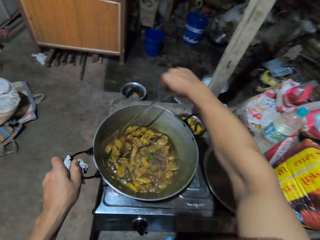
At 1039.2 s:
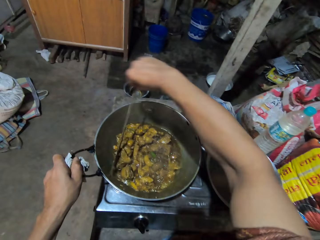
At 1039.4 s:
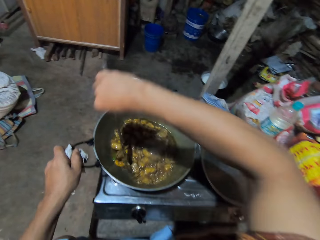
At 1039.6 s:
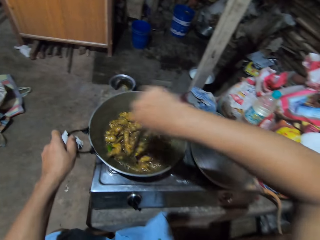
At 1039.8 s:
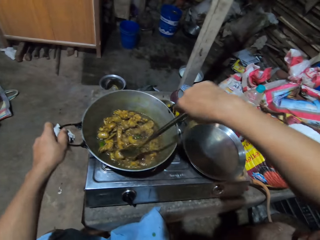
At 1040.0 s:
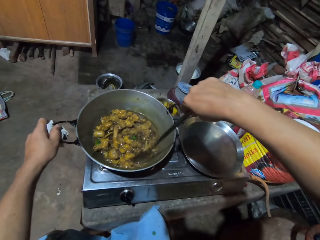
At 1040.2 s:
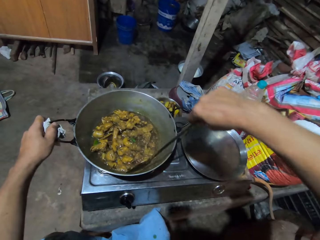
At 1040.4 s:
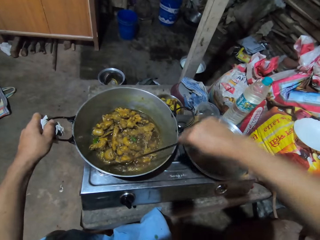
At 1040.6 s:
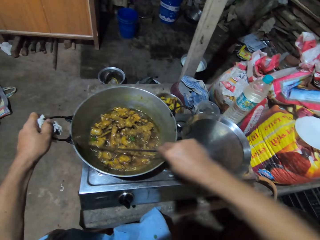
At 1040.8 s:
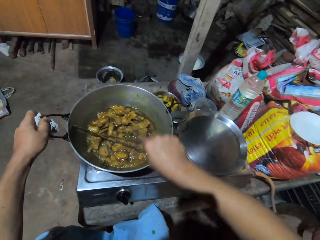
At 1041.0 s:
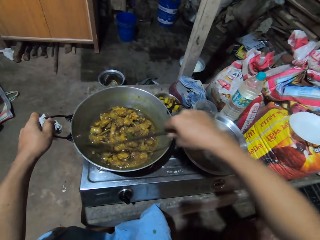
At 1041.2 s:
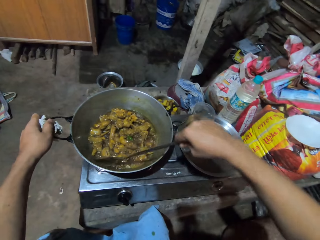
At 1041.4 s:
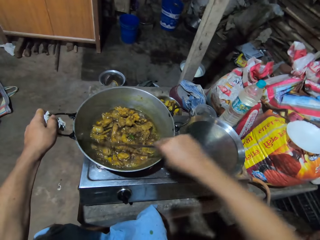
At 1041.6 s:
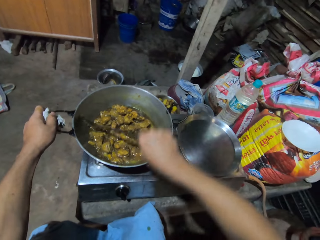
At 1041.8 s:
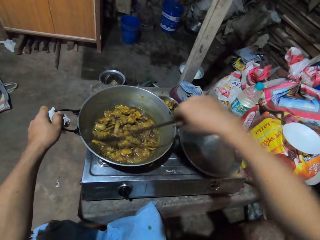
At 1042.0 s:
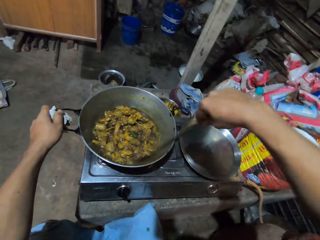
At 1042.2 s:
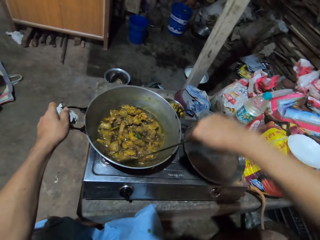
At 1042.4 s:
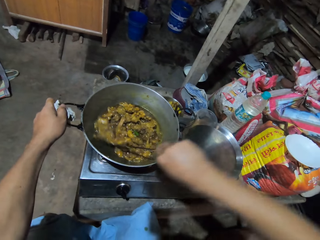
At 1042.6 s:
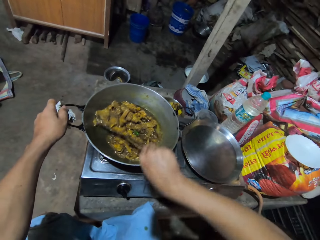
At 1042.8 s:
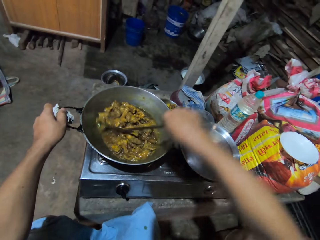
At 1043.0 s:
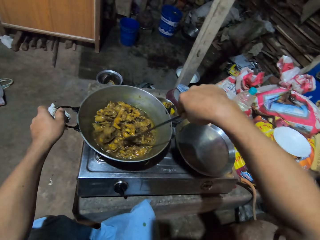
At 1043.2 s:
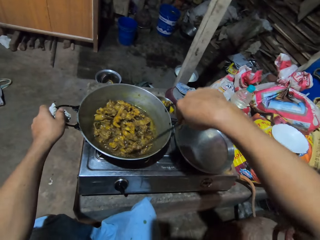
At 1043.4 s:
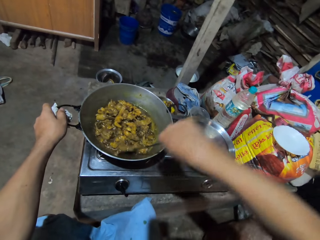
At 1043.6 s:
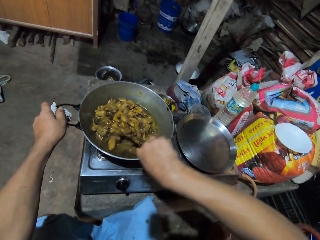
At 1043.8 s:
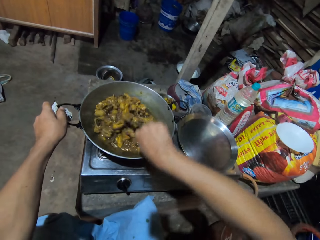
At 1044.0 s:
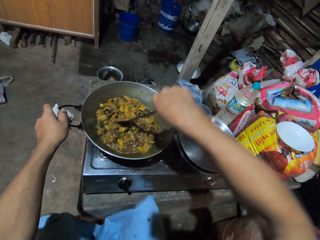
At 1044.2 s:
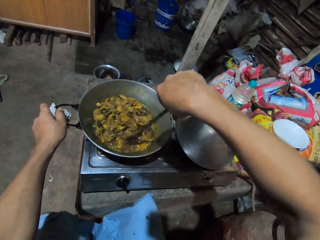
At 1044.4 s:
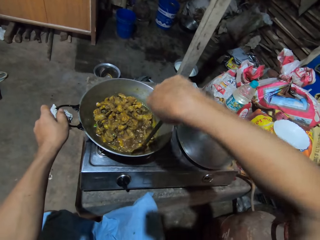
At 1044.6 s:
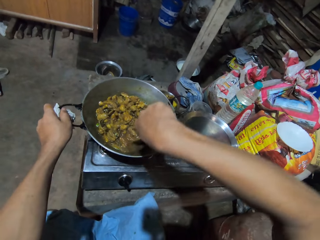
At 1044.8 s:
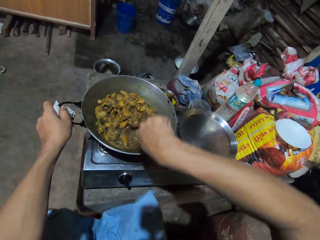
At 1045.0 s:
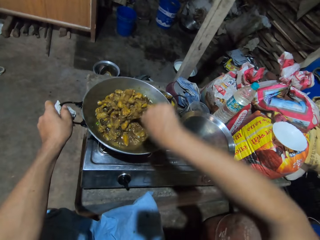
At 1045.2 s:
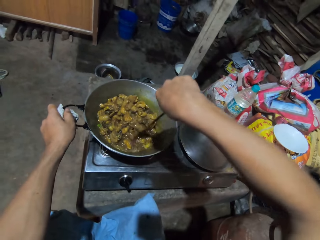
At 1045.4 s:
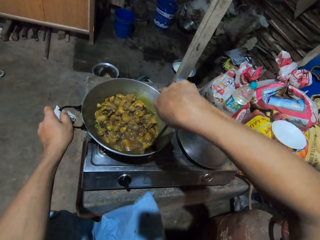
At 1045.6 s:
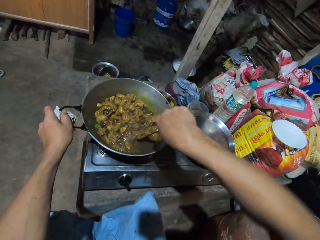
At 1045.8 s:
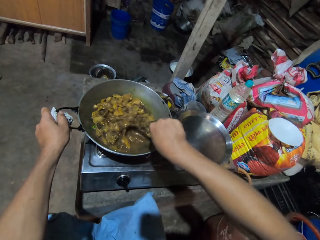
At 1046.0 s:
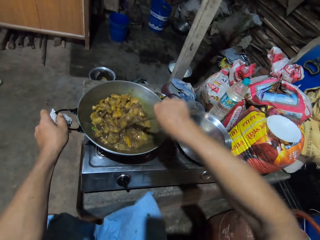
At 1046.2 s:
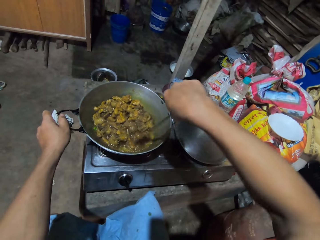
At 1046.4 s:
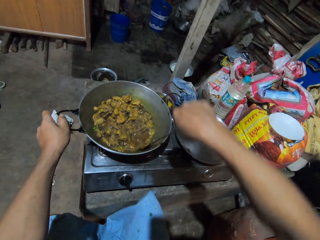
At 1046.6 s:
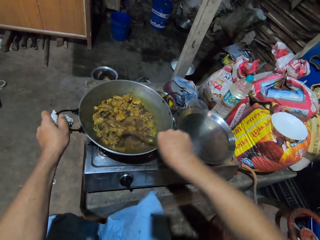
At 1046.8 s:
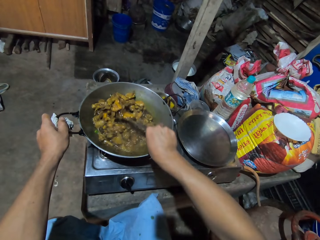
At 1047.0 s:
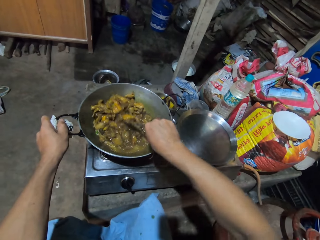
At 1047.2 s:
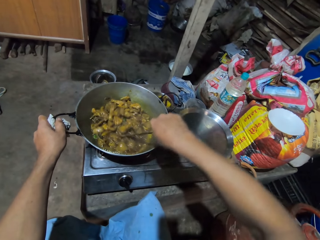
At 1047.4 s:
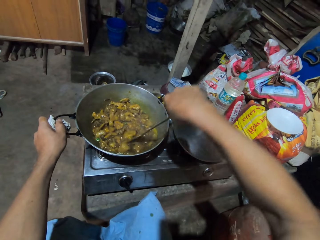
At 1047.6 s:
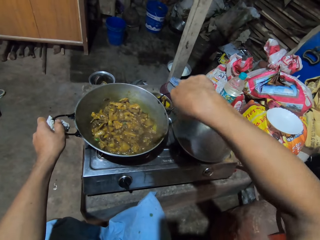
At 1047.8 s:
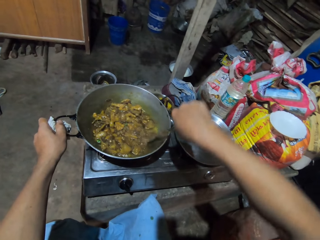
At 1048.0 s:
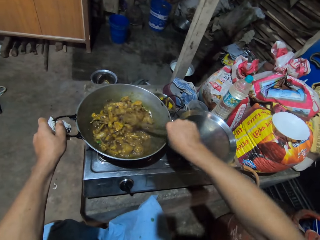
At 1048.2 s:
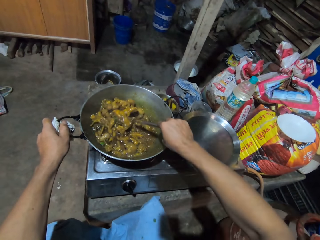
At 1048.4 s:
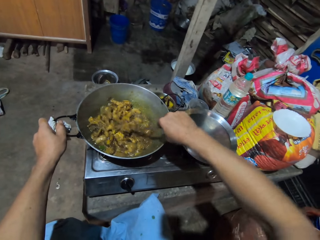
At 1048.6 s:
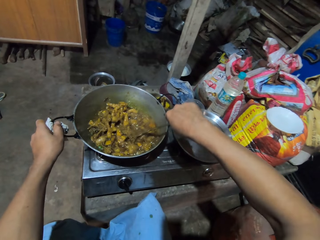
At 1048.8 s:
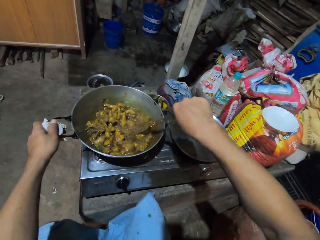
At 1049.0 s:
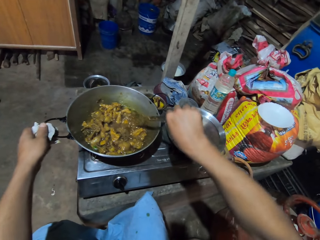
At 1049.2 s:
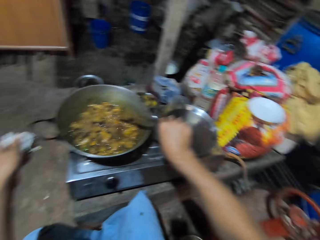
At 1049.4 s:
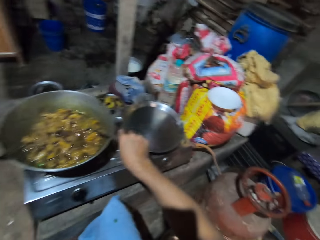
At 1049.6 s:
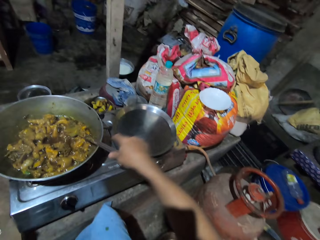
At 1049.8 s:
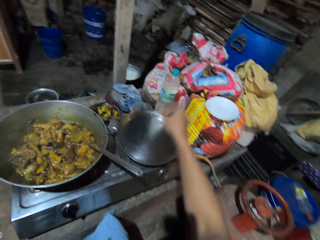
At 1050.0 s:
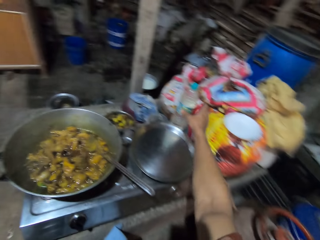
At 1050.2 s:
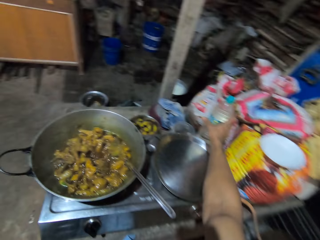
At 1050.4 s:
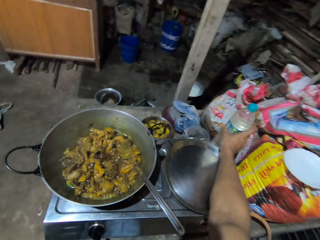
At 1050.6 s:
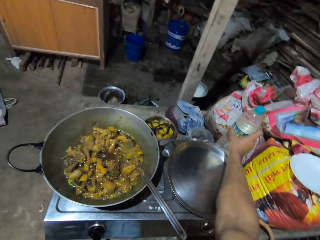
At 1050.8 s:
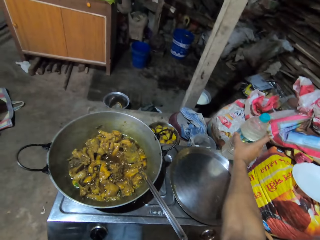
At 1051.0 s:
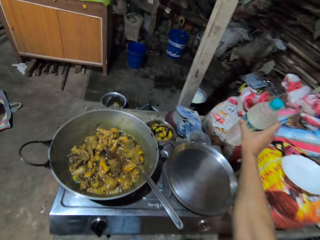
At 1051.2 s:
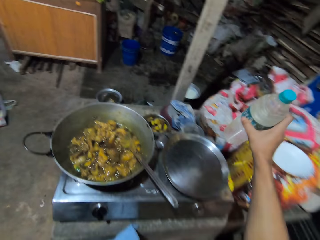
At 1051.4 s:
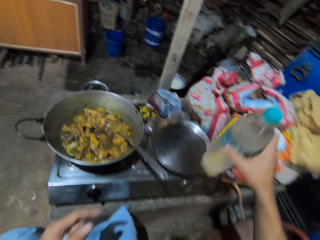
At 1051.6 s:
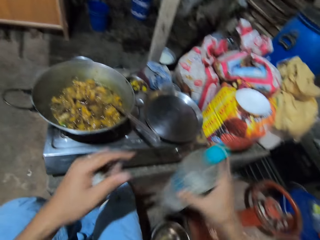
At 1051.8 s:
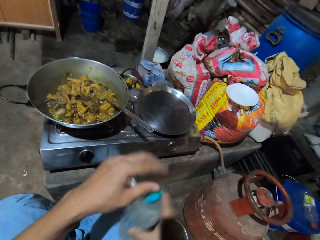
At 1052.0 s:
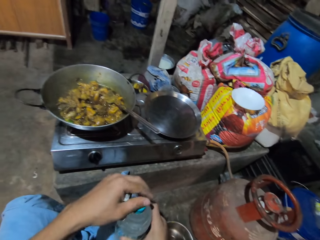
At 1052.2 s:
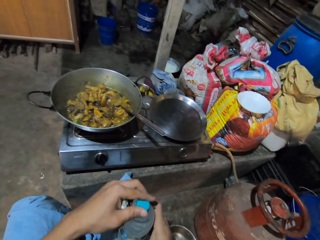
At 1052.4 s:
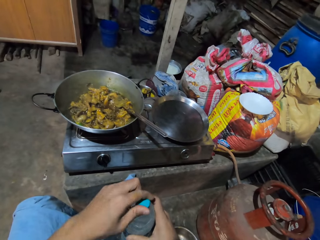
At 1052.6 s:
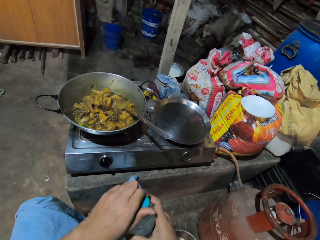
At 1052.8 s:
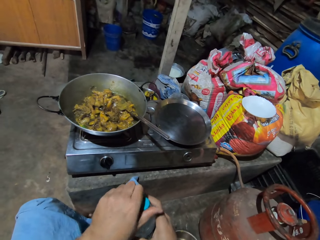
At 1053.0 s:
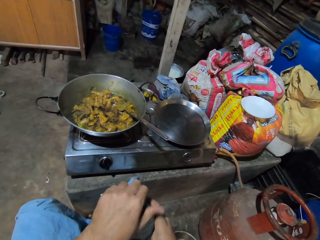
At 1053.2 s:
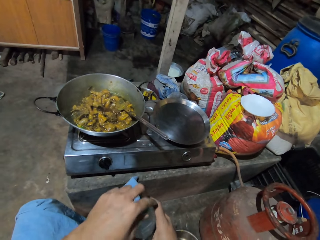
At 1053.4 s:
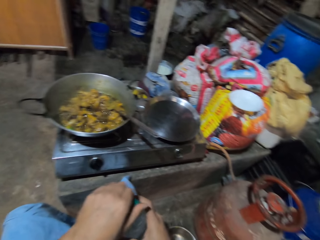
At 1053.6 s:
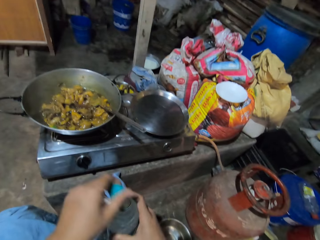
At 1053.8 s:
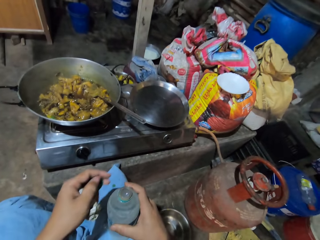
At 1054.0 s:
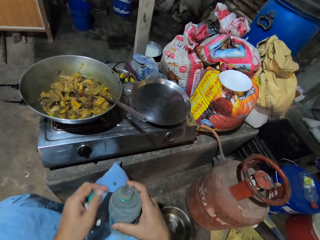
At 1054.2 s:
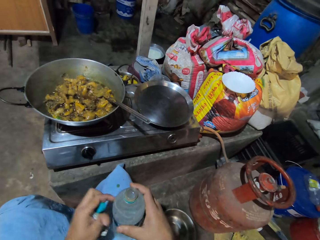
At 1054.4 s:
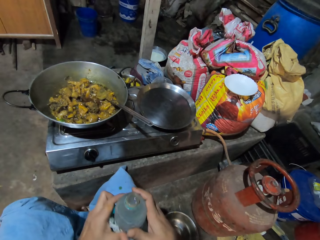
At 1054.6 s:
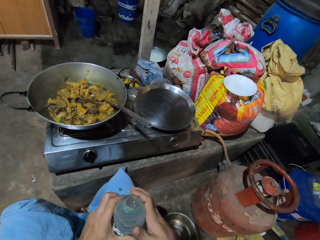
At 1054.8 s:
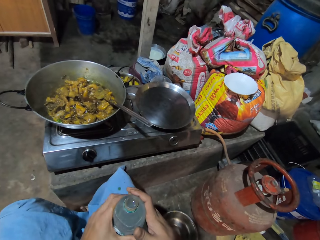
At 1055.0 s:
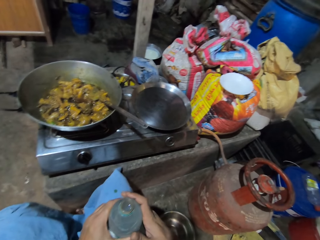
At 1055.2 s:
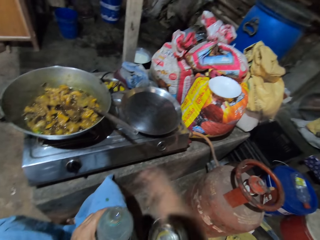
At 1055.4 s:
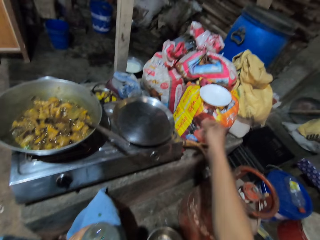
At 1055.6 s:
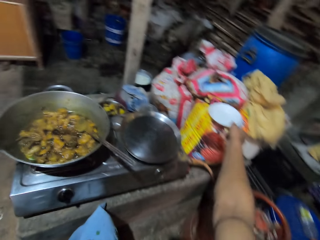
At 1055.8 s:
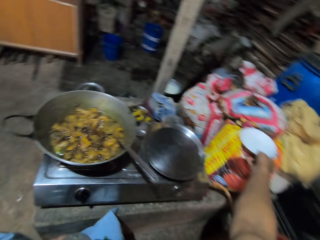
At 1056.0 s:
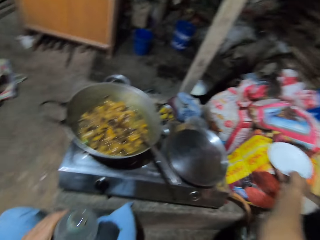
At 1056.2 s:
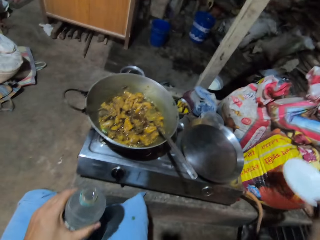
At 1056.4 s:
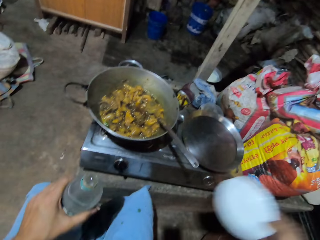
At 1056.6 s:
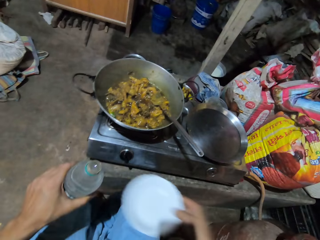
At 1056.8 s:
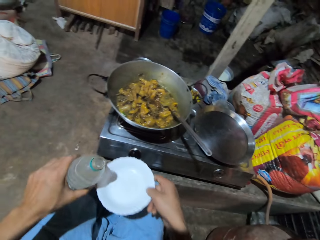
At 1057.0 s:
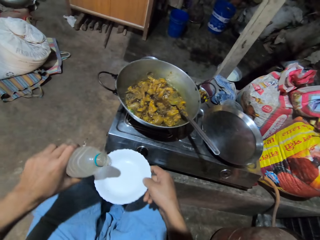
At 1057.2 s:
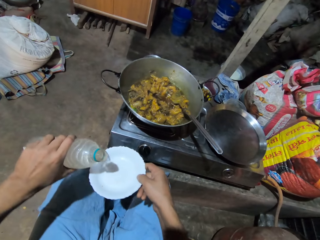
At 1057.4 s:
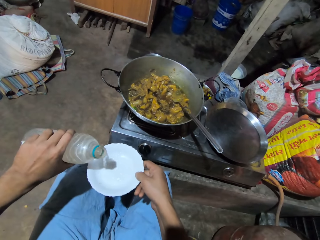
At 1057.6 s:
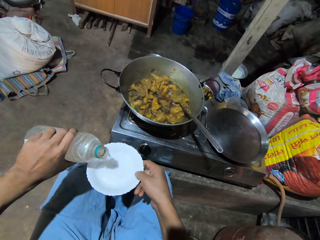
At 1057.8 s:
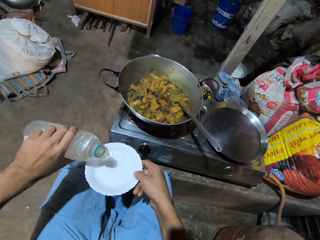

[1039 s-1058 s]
The camera wearer mixes the meat using a spoon in the right hand. They hold the cooking pot with a cloth in the left hand. They pick up a bottle with the right hand. They open the bottle with the left hand. They pick up a bowl or plate with the right hand. They pour water in the plate.

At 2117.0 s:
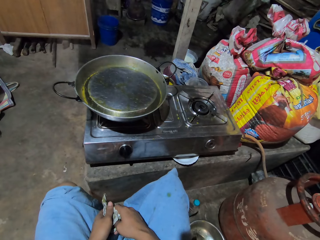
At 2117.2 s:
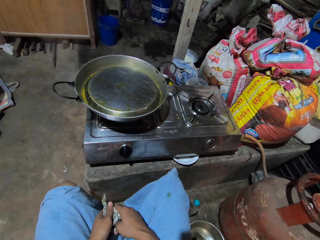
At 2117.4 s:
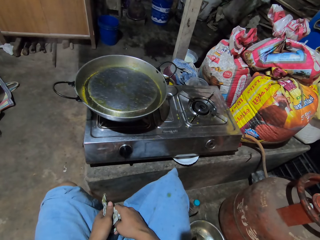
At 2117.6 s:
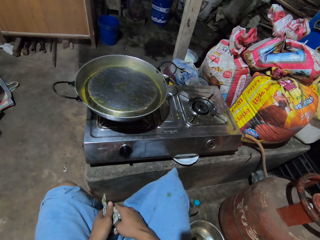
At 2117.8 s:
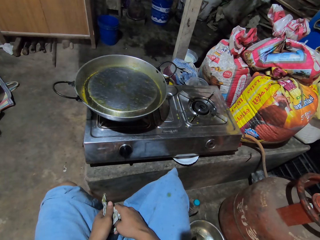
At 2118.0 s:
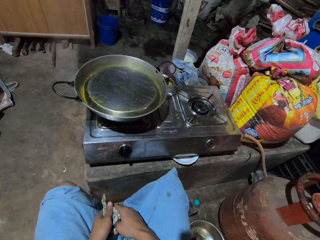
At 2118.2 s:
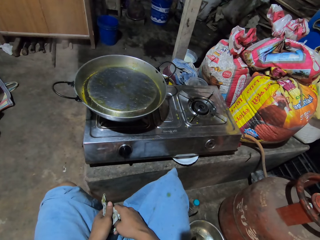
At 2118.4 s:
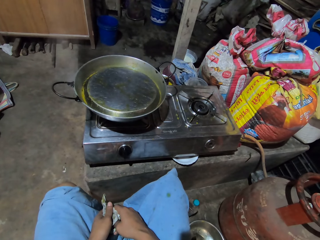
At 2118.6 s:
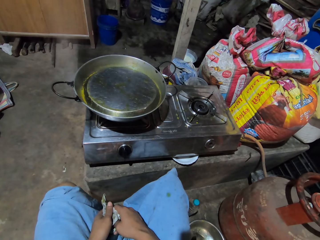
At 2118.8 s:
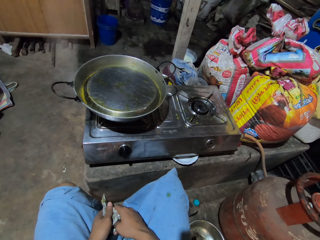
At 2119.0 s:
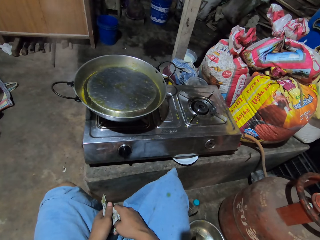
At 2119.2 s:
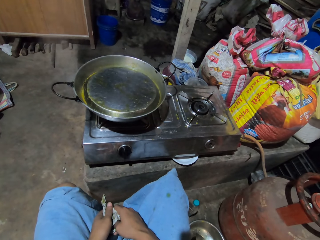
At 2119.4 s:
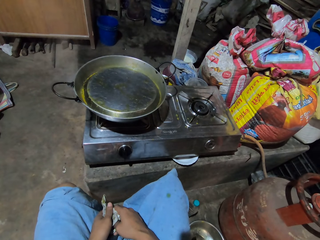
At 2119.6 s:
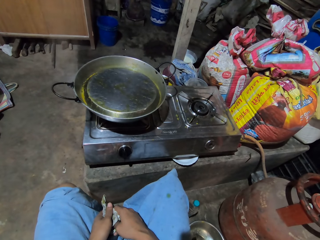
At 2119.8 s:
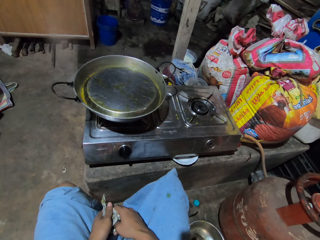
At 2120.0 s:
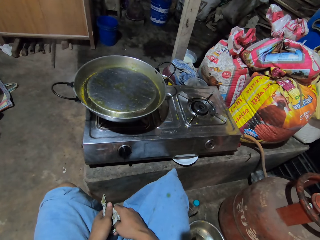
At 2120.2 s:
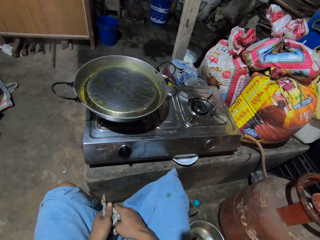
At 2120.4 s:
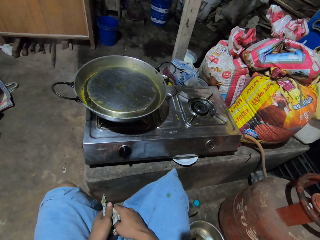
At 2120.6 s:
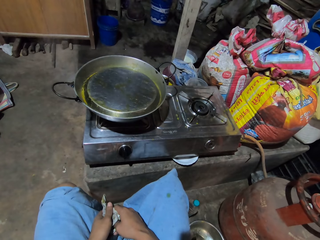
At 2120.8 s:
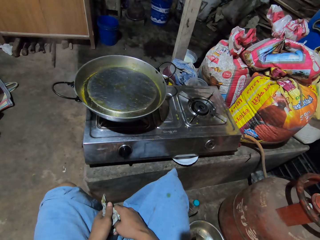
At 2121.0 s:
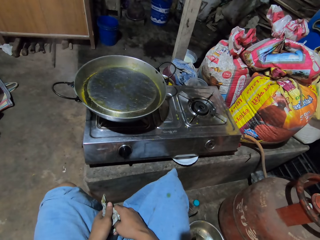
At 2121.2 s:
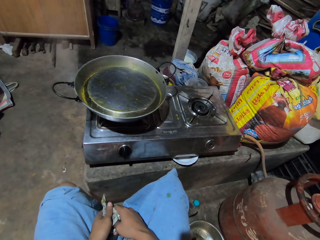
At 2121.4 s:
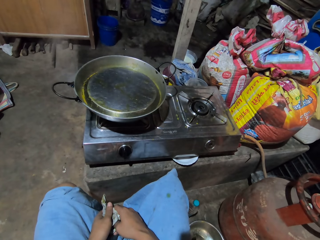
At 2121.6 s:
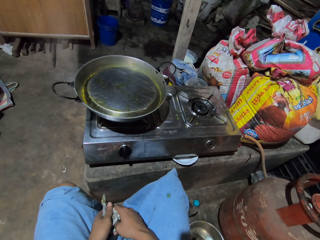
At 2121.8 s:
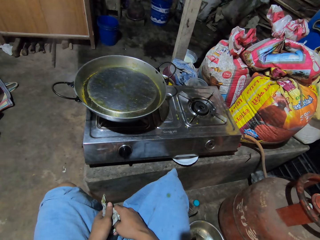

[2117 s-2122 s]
The camera wearer stares at the cooking pot.
